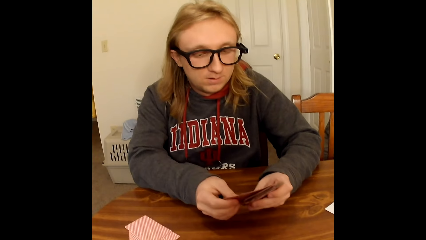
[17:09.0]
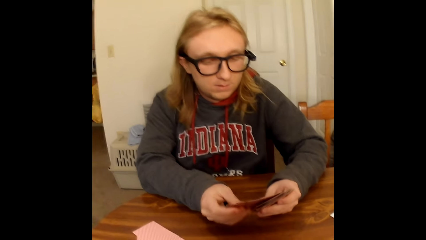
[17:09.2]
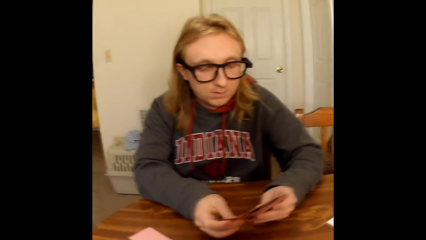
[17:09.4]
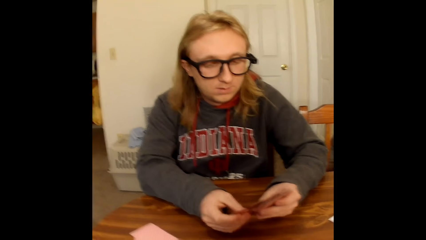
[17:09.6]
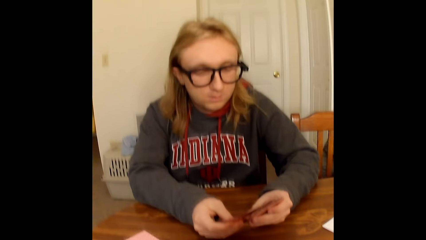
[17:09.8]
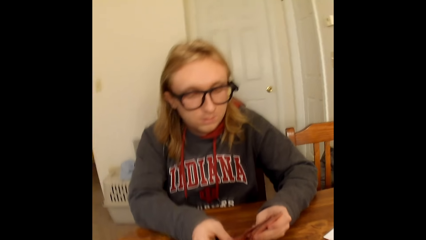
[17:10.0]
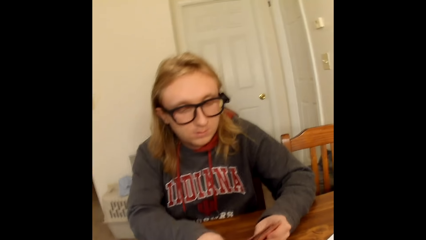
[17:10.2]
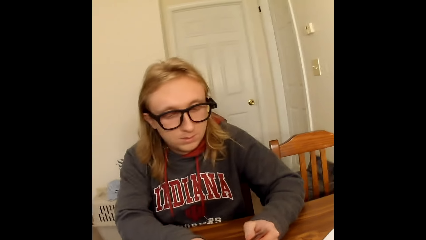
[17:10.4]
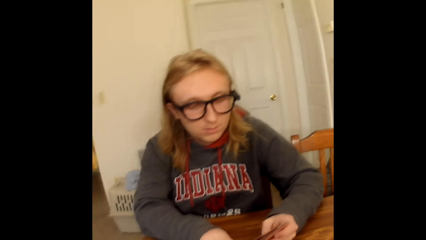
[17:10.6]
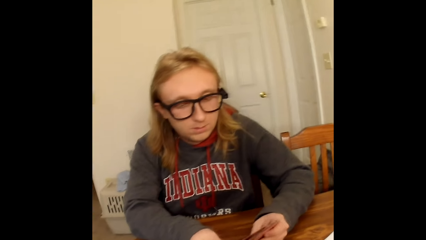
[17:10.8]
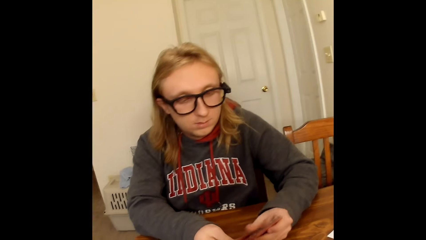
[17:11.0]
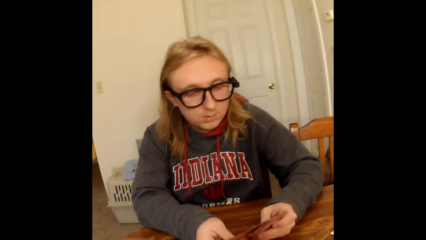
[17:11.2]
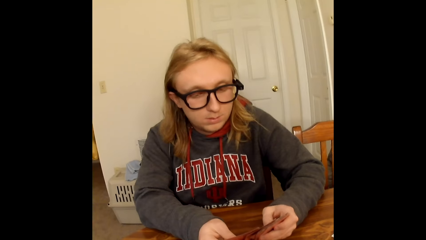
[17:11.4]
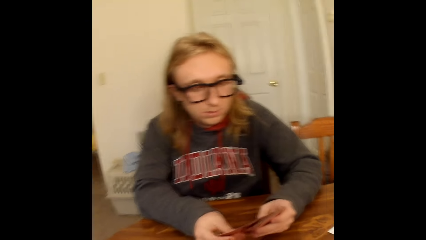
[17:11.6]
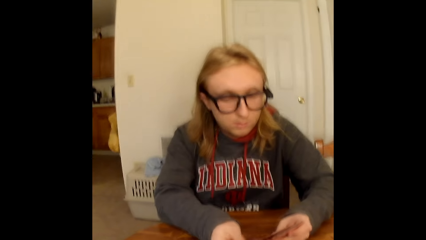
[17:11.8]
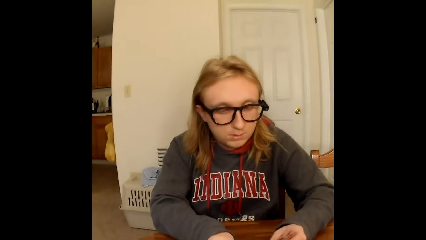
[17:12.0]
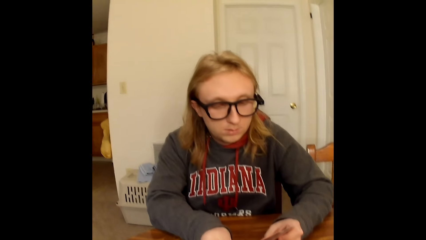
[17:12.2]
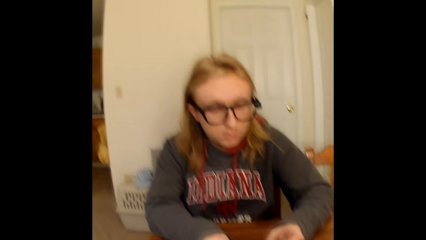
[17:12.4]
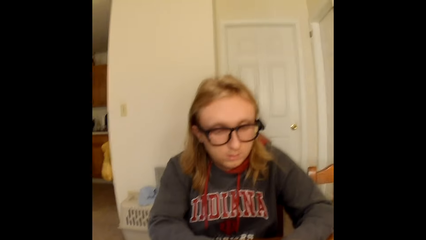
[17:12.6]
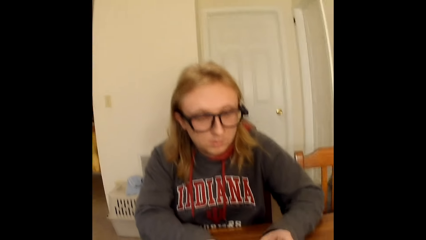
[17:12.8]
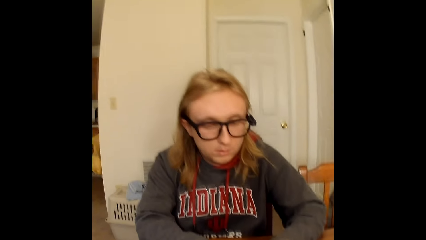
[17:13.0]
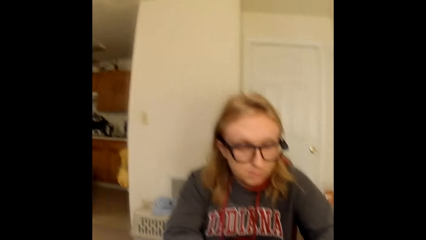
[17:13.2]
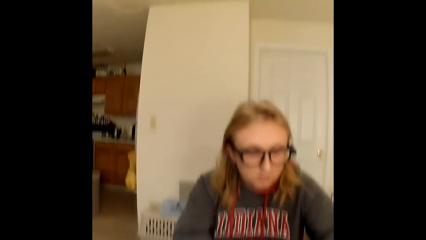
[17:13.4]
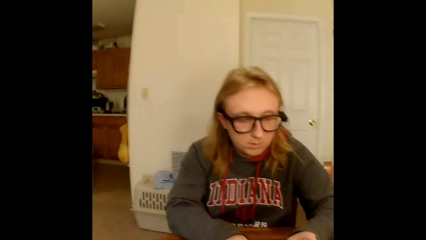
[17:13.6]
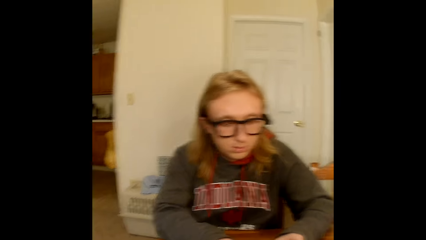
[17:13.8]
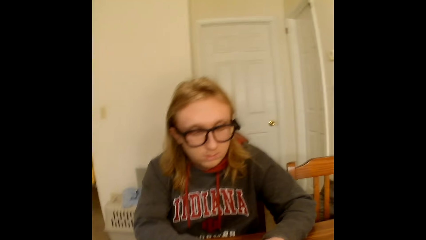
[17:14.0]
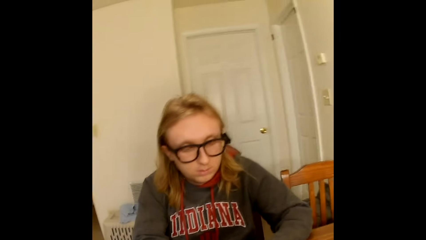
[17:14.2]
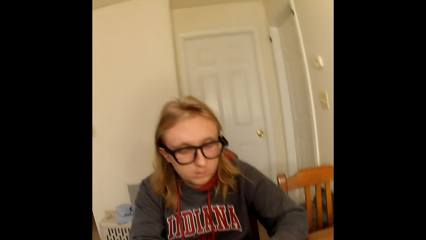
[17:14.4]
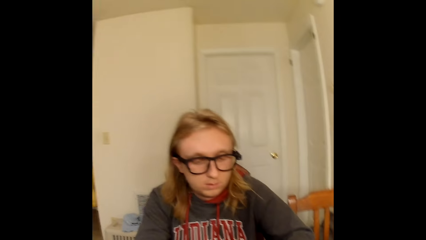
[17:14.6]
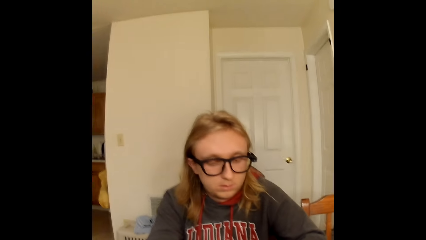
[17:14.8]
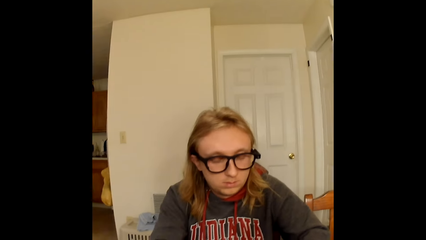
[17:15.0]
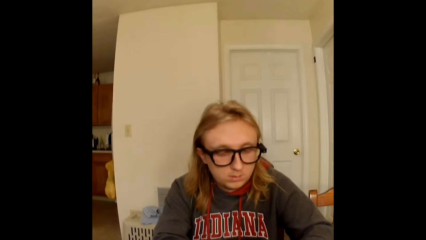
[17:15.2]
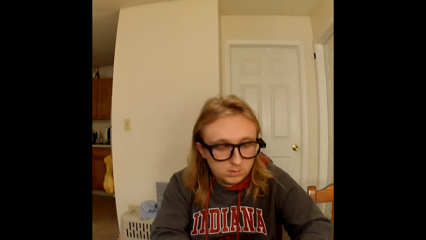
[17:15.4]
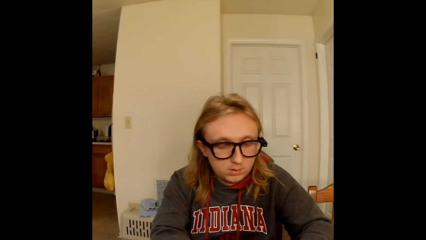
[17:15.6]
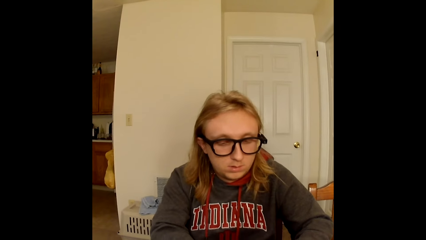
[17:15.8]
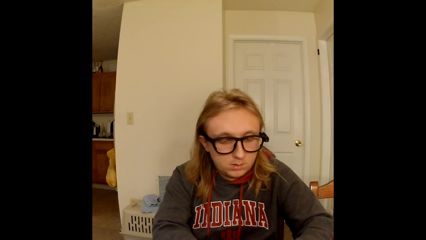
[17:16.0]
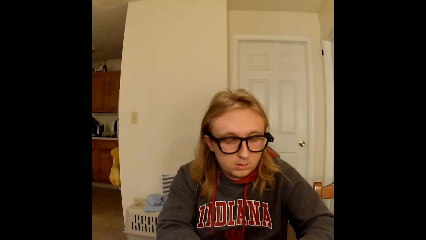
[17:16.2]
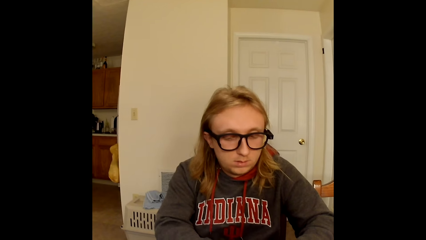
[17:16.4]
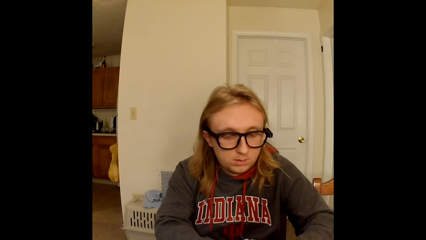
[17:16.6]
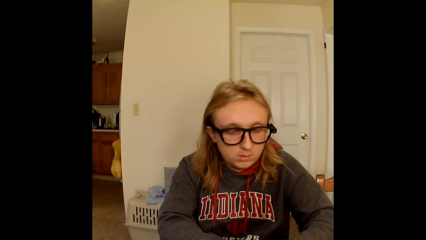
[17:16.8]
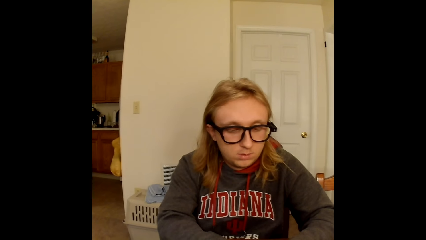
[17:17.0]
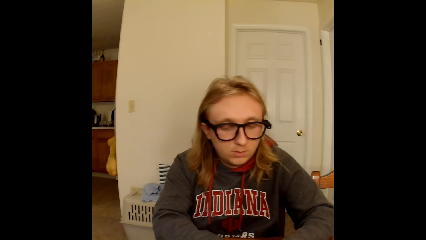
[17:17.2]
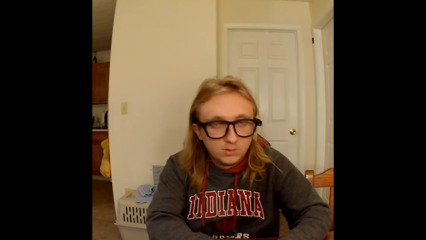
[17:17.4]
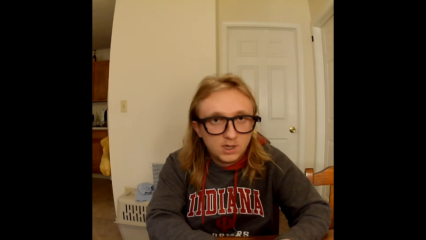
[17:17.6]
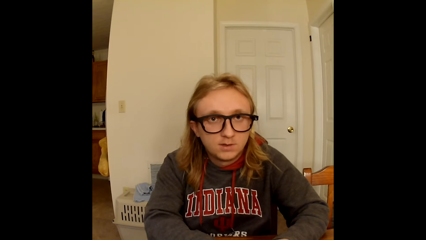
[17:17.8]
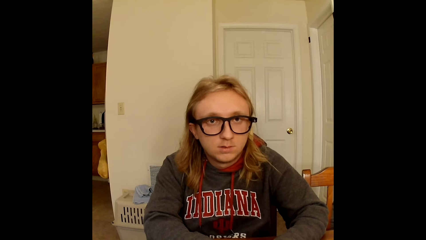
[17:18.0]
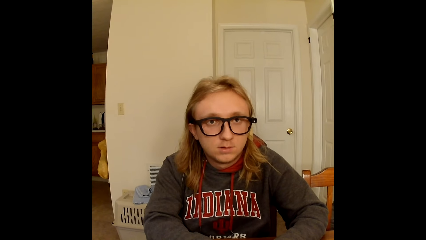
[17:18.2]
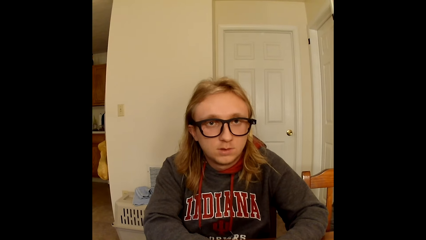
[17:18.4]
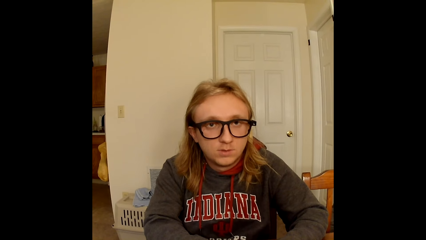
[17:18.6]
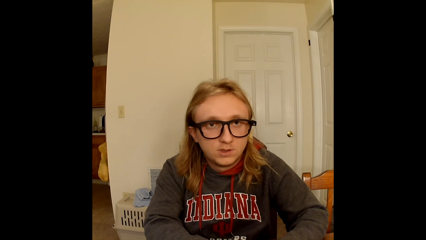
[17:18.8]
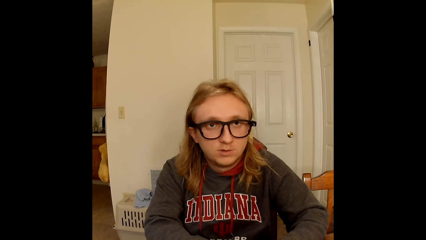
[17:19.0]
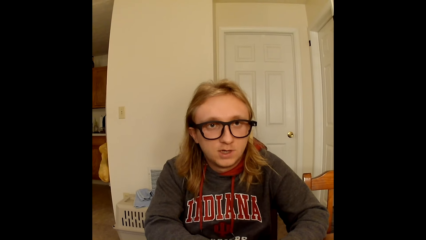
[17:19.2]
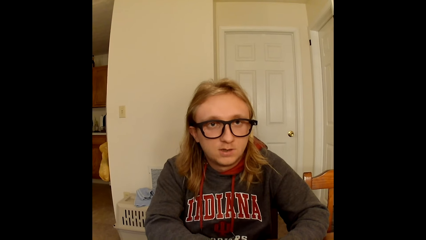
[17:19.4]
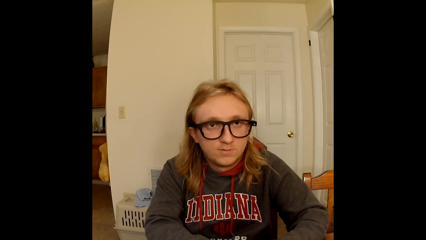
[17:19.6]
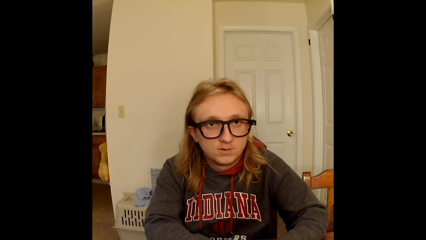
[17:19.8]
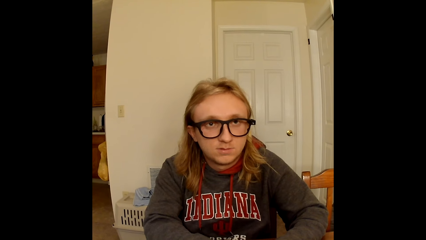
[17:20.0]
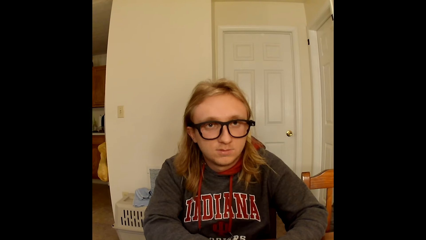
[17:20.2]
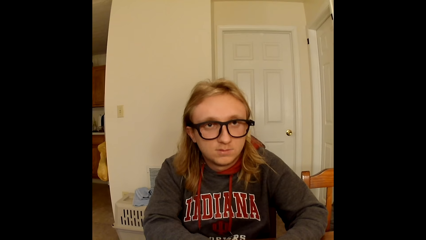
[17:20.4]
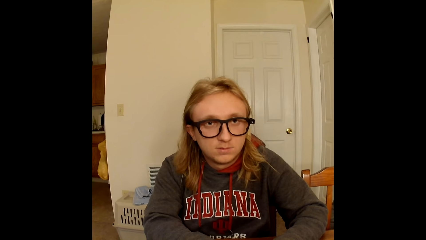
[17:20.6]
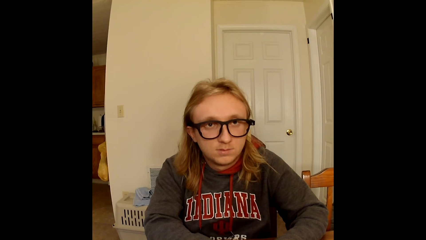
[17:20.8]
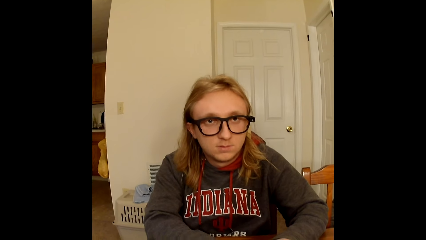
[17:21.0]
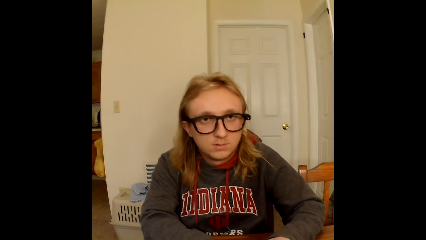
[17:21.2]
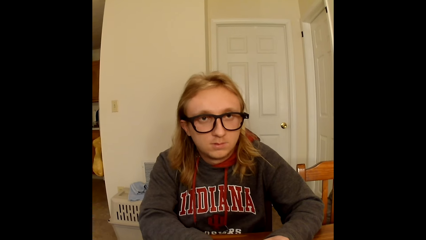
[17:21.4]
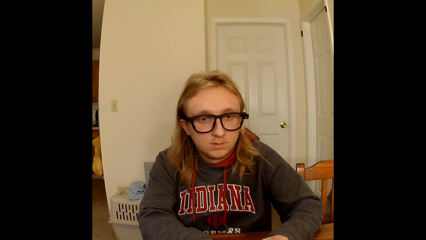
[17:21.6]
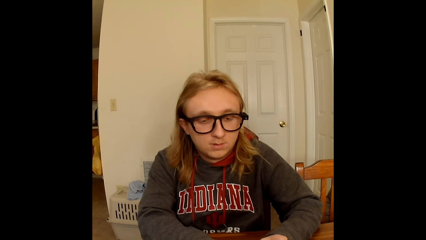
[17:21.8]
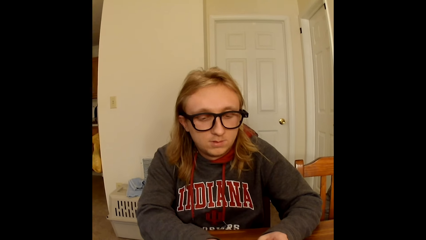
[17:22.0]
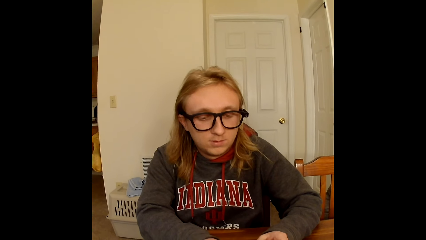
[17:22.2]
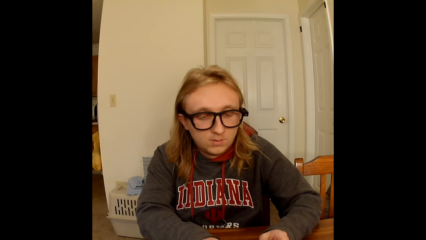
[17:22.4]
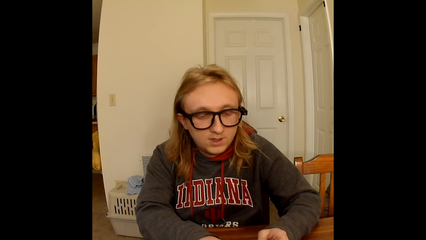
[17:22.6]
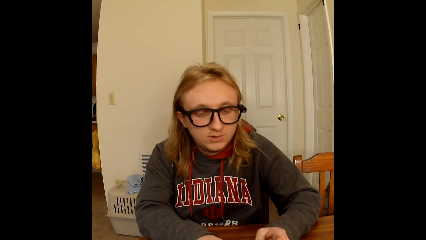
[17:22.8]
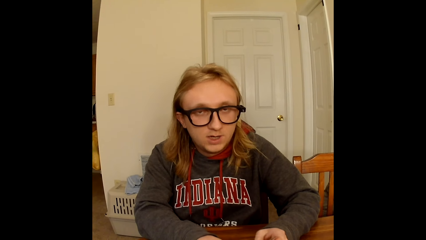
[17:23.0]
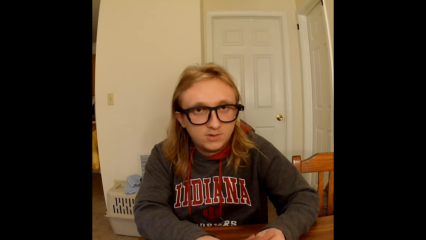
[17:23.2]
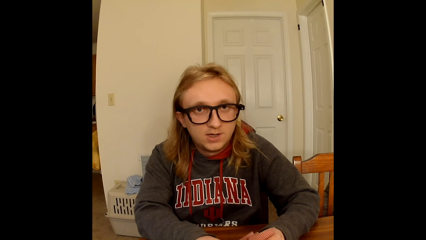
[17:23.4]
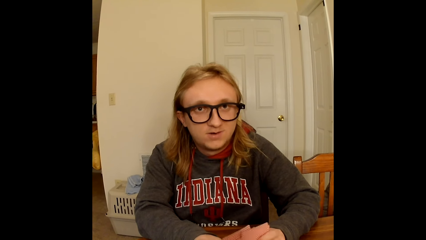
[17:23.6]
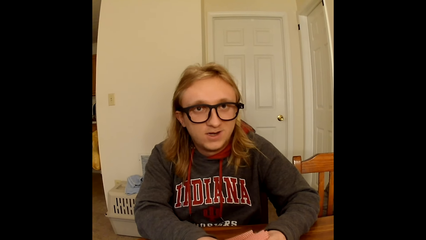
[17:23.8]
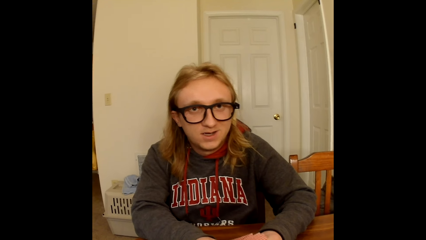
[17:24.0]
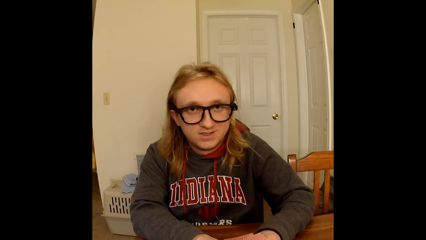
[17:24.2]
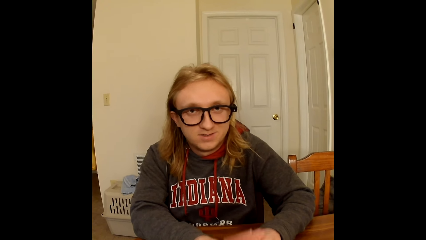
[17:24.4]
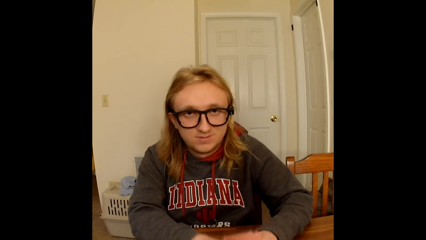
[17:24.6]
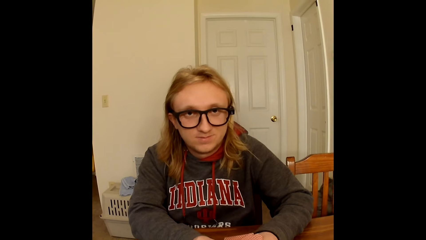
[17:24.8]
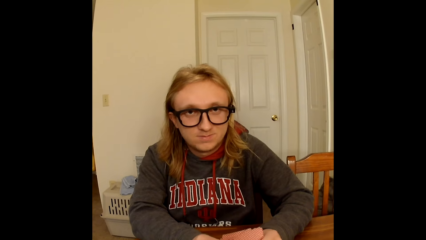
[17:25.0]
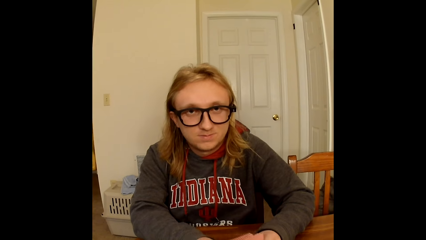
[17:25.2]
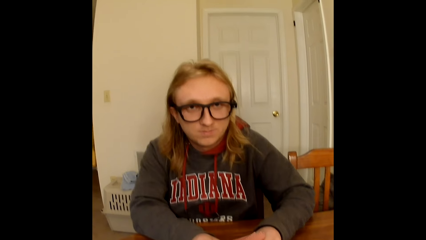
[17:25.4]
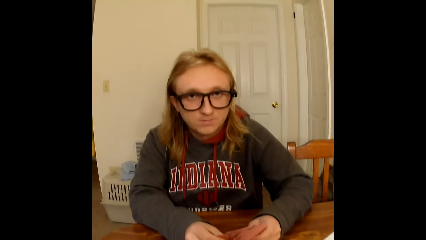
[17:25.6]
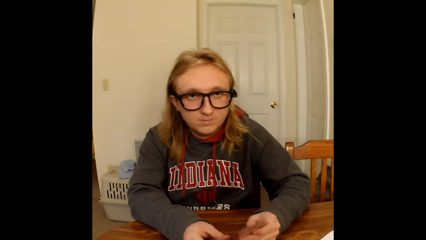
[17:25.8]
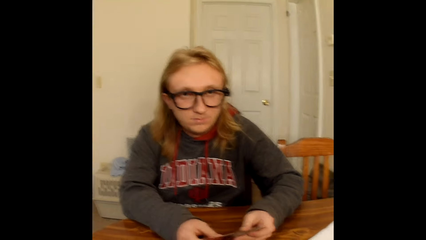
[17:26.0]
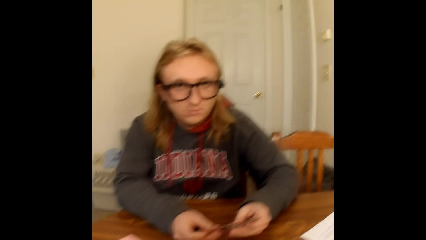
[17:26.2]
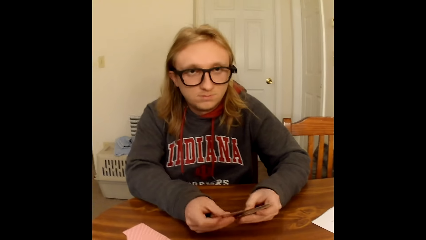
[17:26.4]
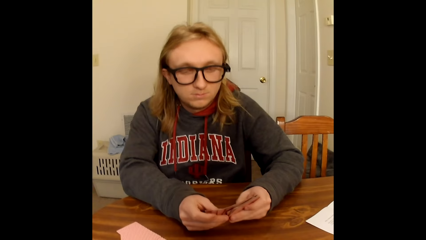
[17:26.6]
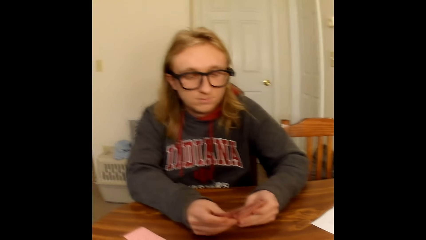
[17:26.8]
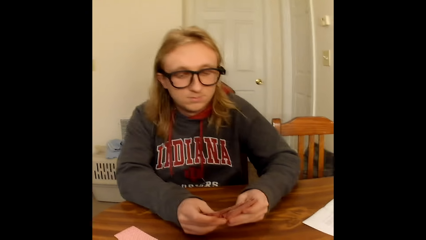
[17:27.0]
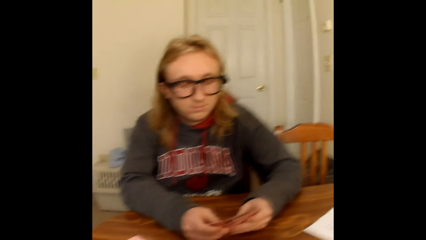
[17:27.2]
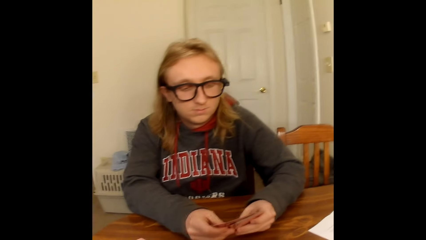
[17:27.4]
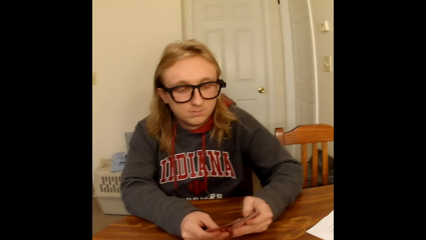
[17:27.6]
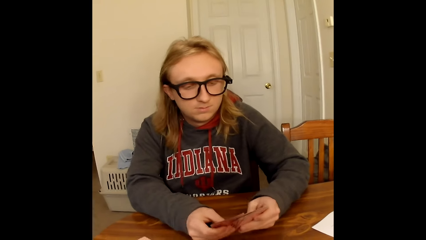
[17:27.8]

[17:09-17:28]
A man arranges the cards. The camera wearer converses. The man arranges the cards and converses. The camera wearer converses. The man converses, looks at the camera wearer, and arranges the cards.
